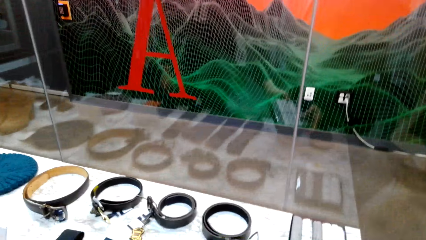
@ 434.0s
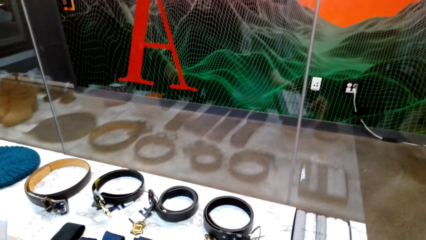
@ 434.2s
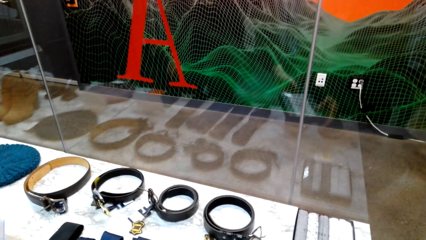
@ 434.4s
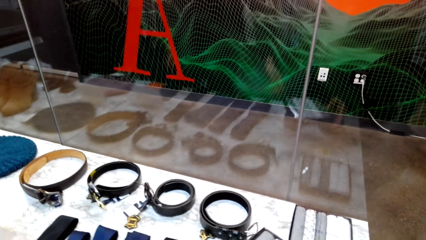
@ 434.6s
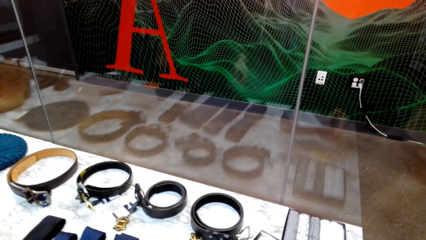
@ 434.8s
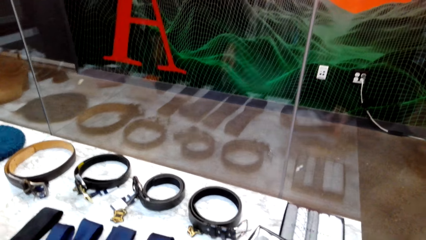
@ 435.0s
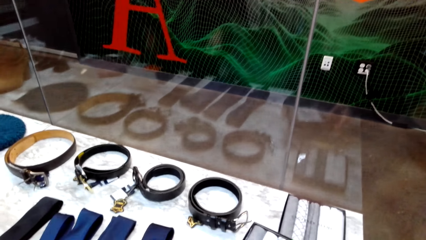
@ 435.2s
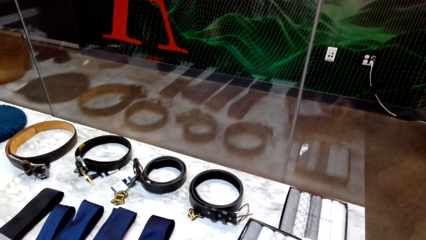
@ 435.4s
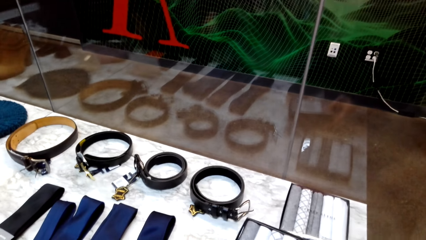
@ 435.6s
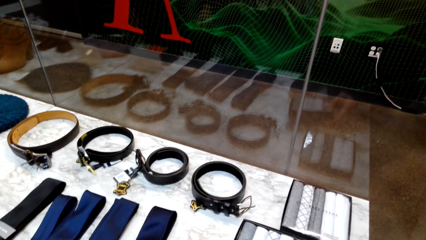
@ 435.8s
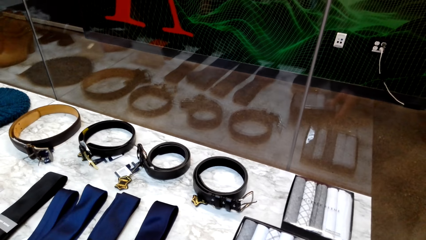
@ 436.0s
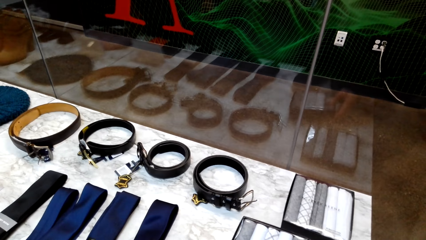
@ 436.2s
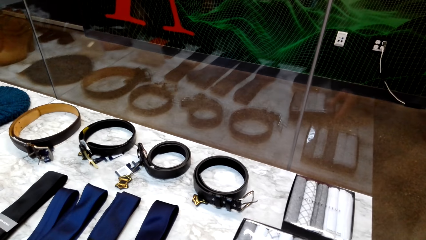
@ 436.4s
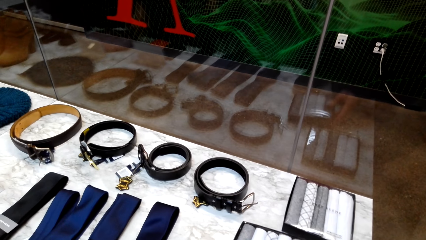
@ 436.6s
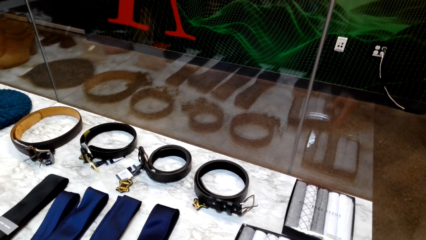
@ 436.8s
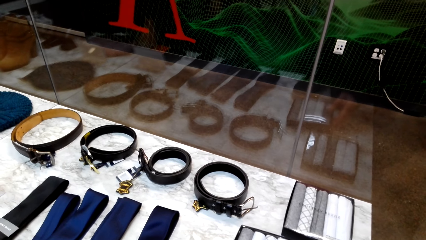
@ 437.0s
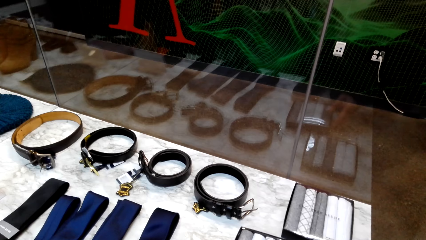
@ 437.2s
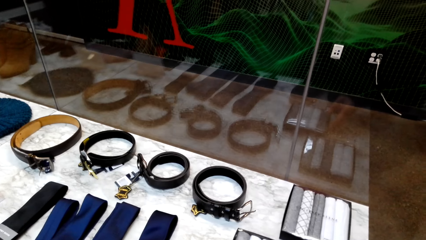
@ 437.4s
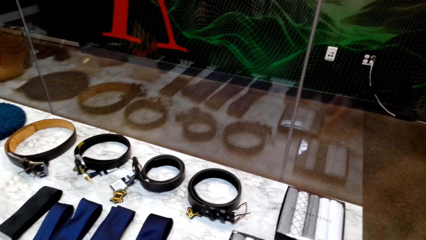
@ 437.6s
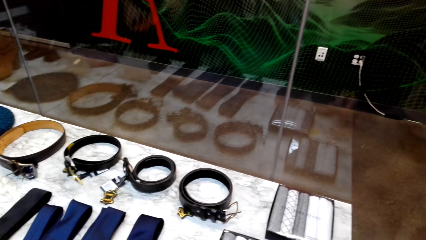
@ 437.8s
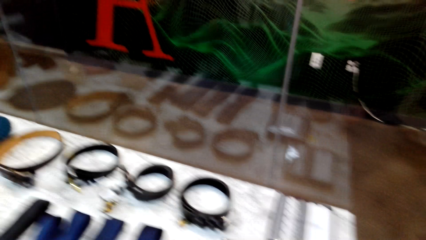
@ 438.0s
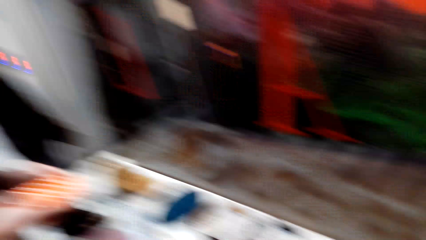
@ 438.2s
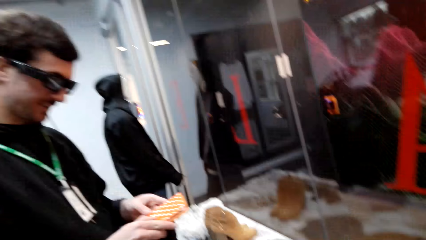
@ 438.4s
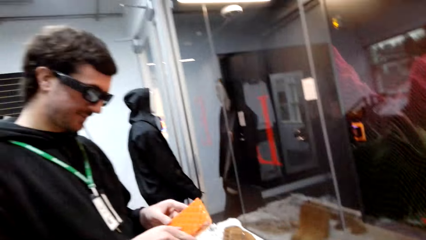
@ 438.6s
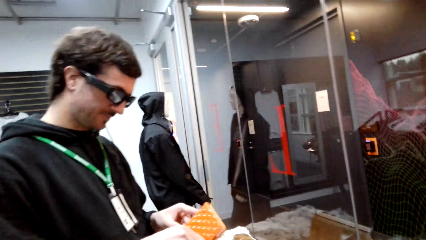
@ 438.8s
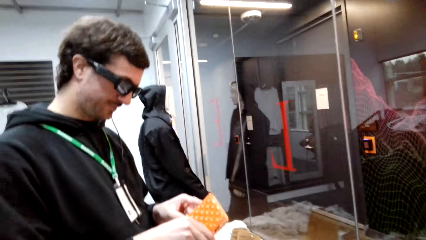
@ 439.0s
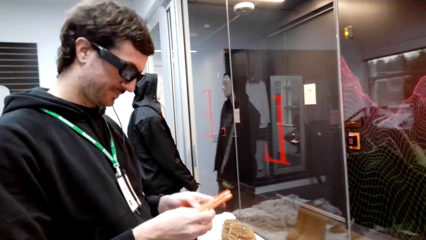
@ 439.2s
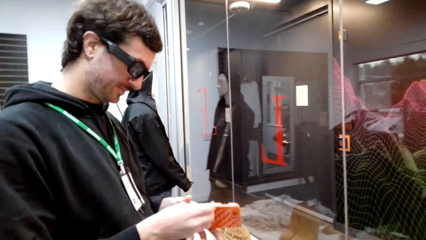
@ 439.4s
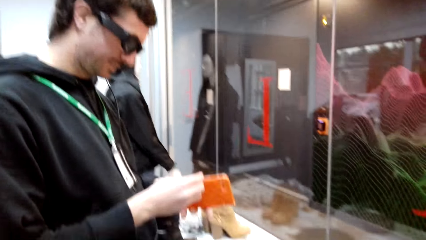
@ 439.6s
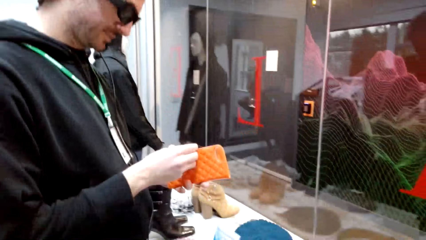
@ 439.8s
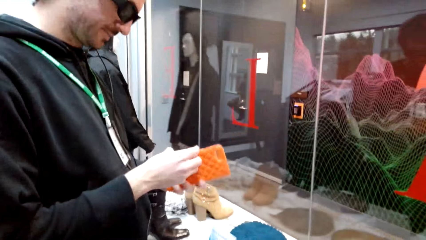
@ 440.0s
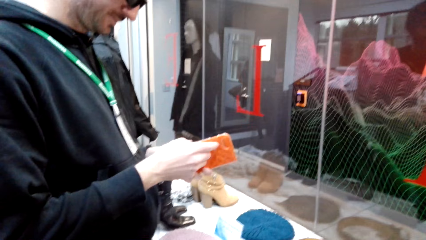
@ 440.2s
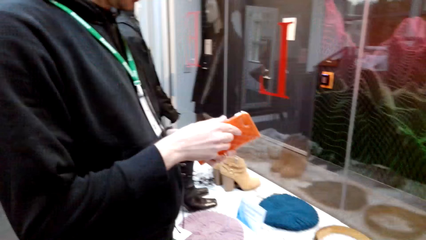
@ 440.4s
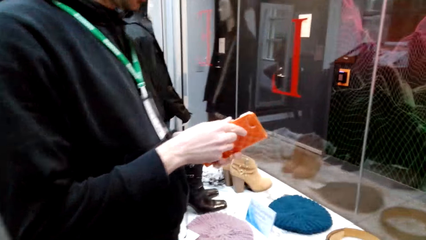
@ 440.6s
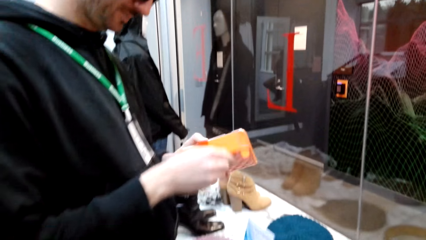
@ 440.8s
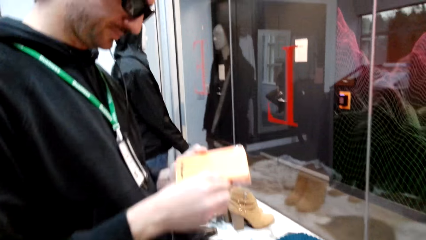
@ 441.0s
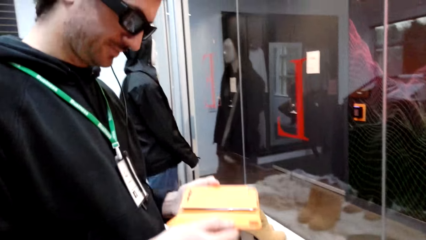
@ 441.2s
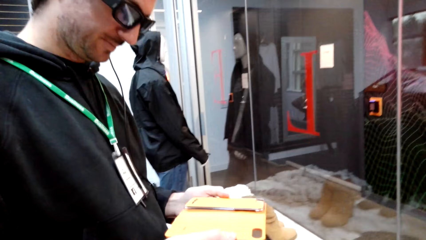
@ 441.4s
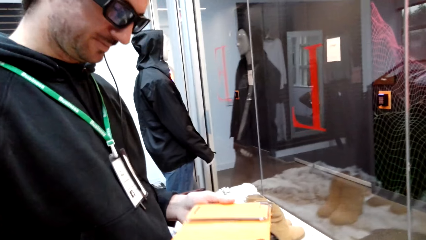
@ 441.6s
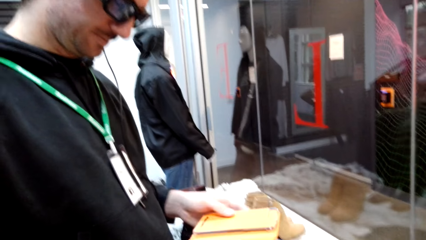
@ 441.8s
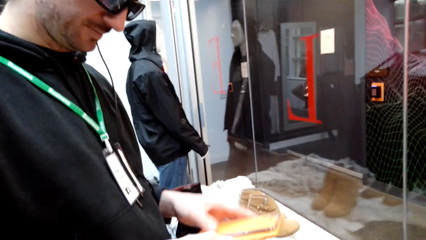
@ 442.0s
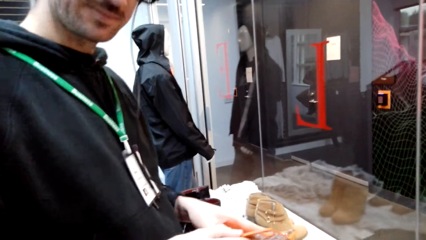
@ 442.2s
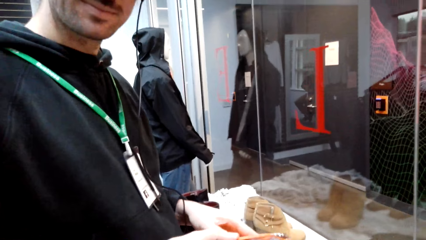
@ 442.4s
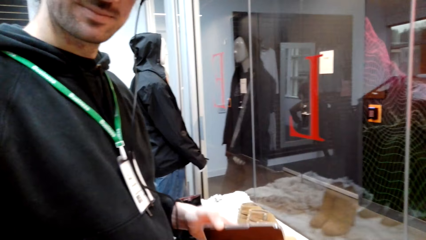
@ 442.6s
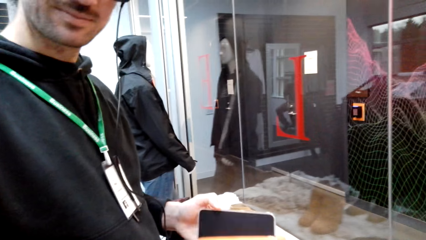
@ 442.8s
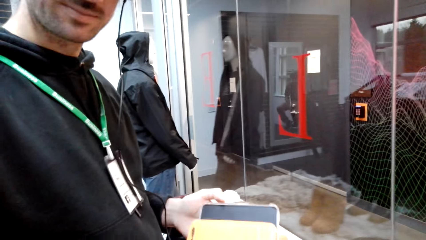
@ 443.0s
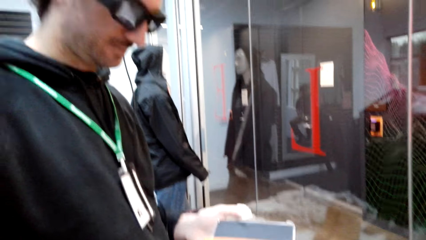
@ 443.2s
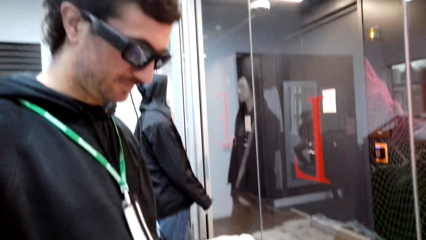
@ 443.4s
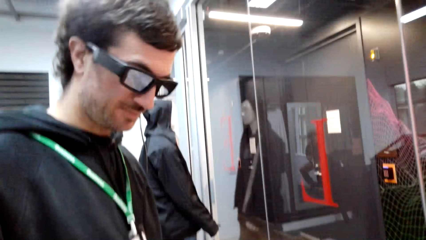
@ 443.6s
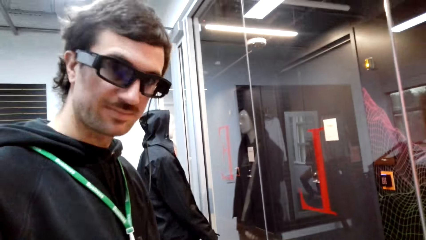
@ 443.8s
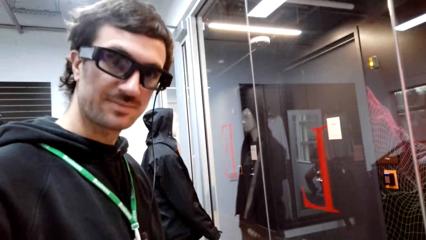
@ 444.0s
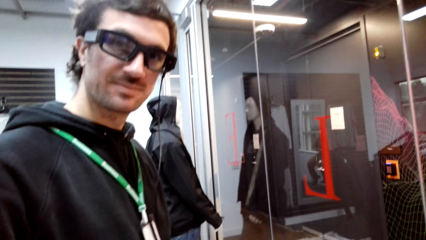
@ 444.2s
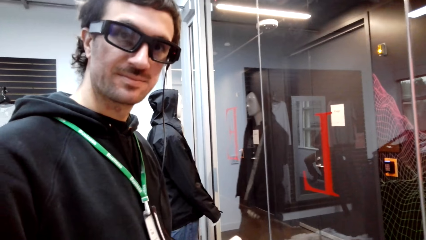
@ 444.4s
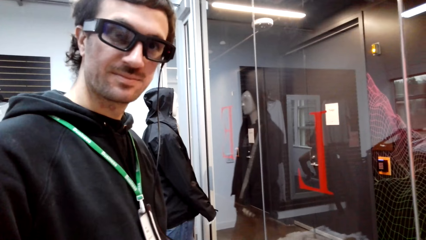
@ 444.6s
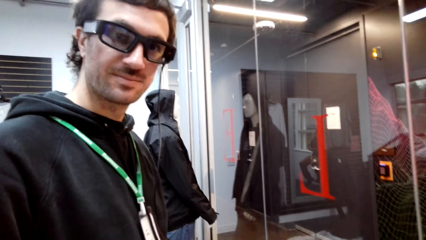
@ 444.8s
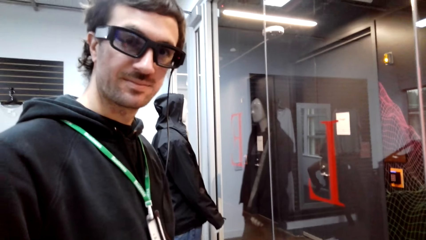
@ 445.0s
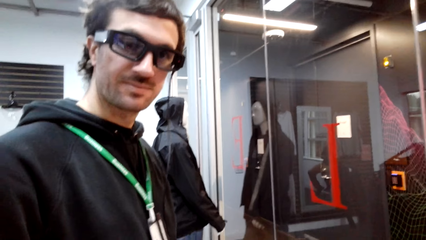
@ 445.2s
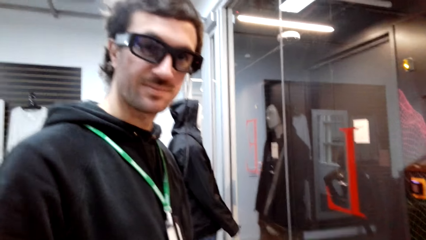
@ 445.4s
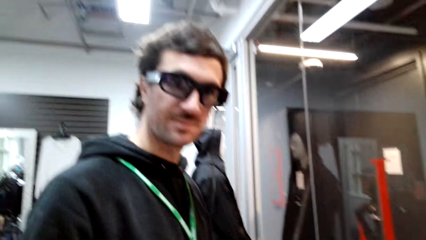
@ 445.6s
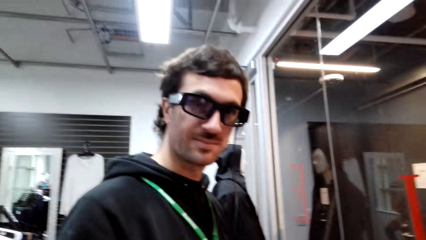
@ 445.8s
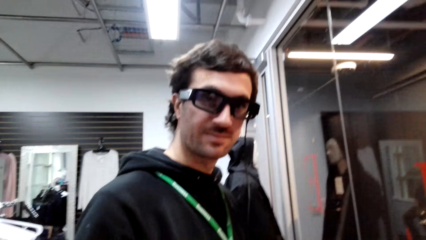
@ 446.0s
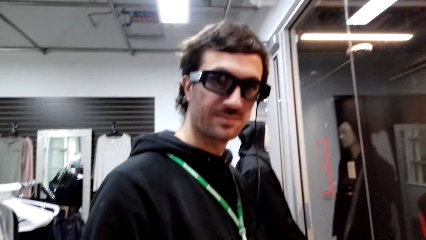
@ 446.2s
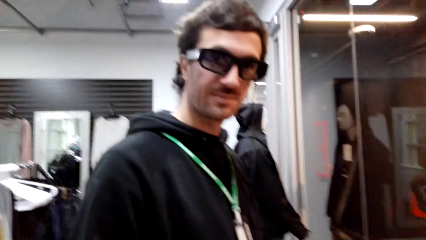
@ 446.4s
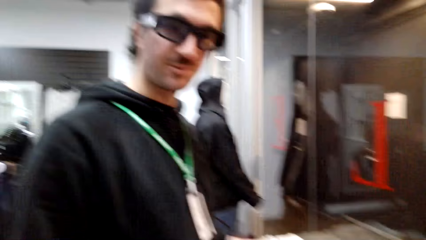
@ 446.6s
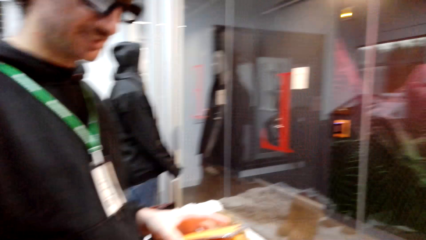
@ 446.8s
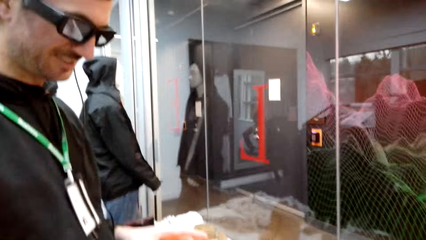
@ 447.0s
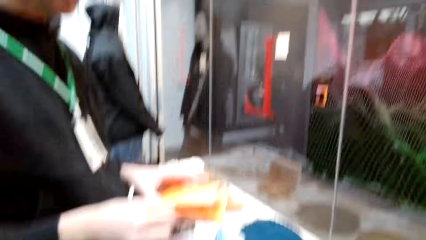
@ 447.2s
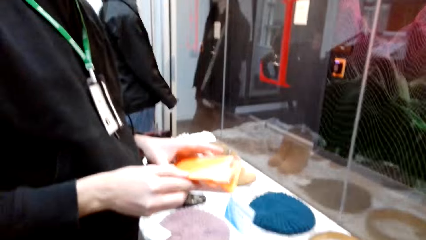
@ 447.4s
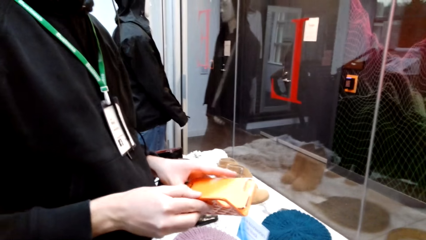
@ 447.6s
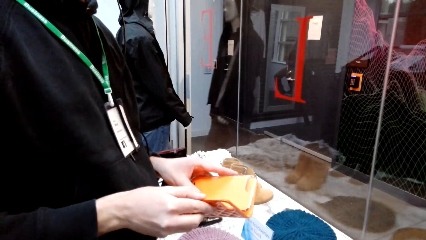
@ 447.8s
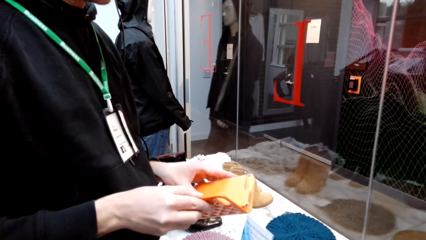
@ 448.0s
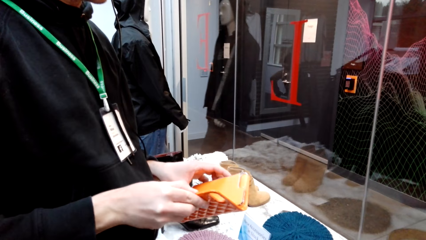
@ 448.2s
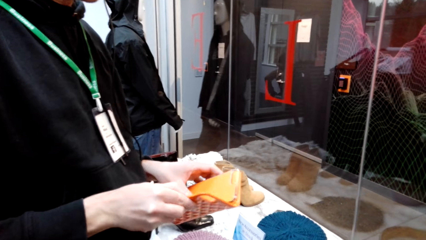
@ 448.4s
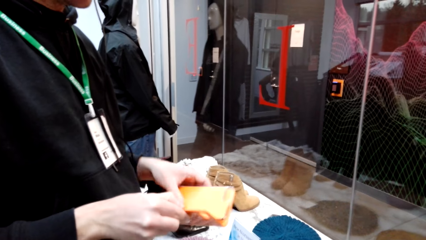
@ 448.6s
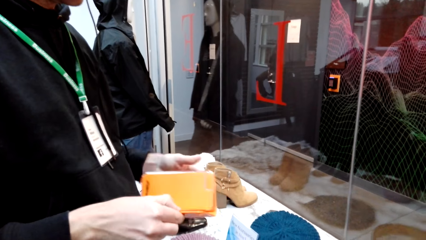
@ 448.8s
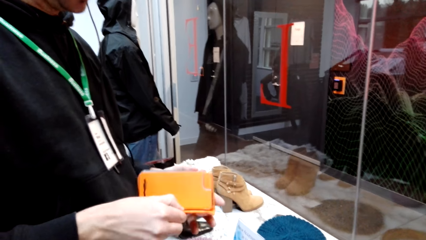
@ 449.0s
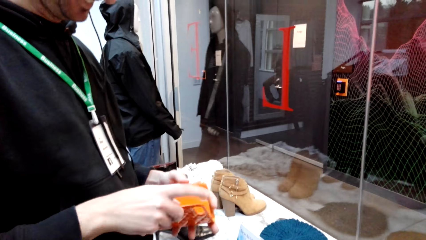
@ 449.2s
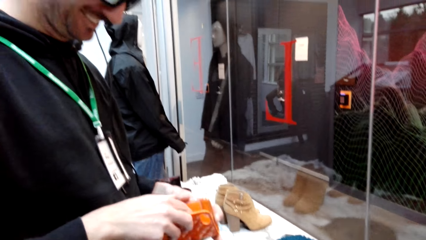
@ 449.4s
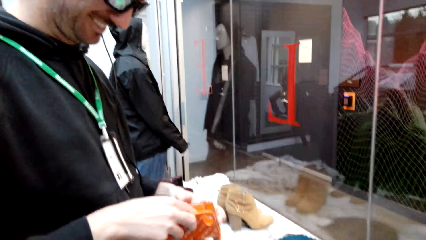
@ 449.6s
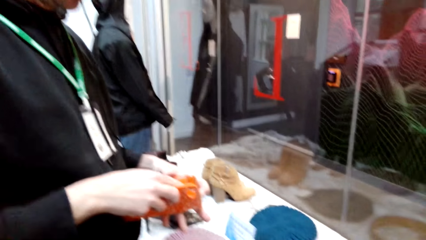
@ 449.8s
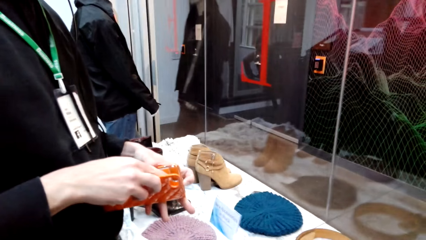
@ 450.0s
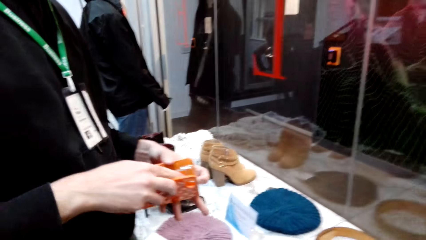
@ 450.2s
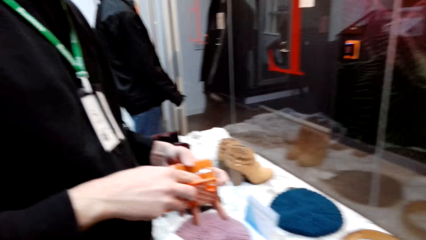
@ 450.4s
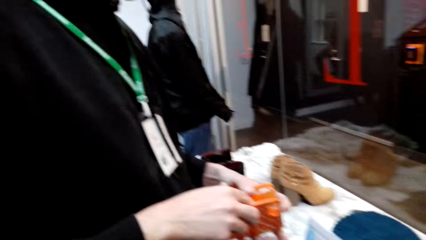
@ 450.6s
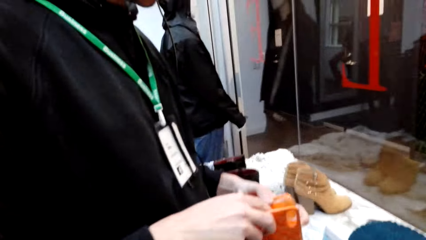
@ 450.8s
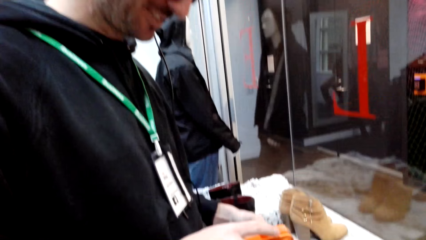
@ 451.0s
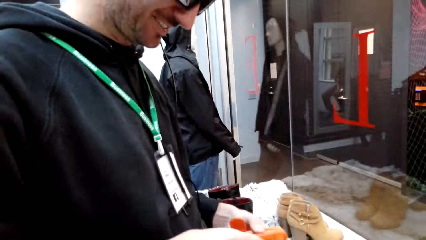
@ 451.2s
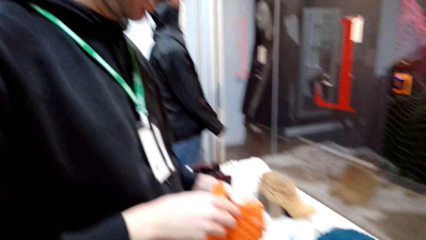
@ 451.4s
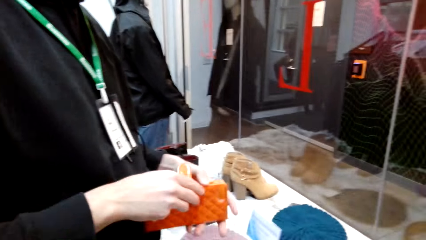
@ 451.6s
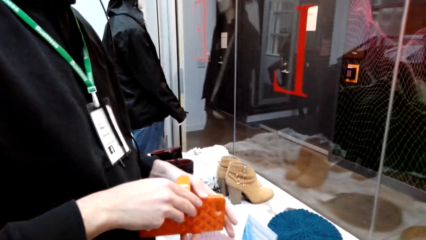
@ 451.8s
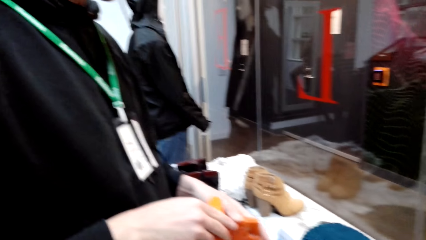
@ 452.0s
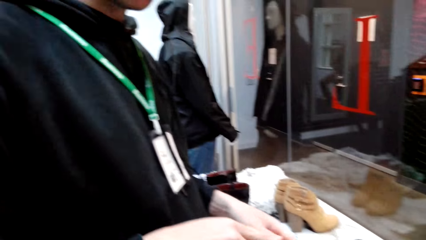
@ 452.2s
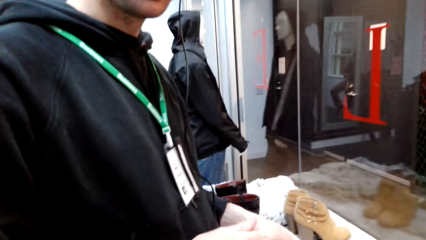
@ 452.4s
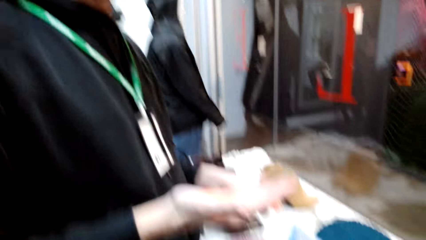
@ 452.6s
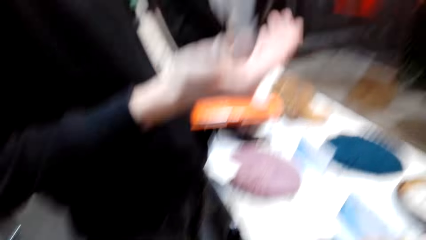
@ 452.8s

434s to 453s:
A man places a handkerchief on the display. He converses with the camera wearer. He looks on a purse. He holds a phone case with both hands. The camera wearer converses with the man. The man adjusts the phone case. The camera wearer converses with the man.
